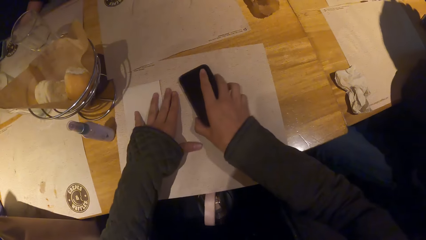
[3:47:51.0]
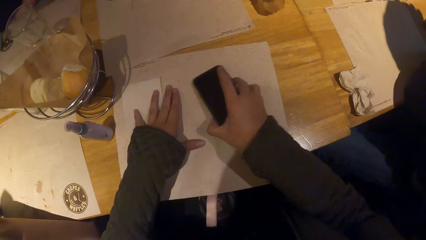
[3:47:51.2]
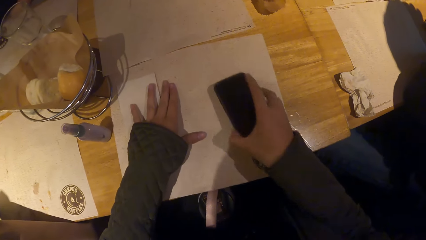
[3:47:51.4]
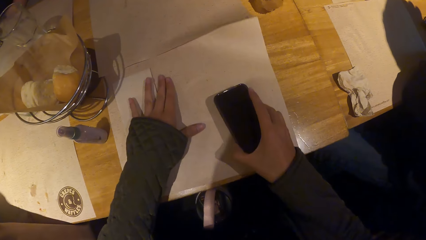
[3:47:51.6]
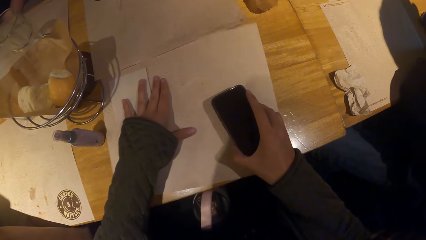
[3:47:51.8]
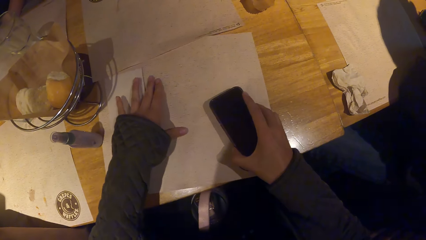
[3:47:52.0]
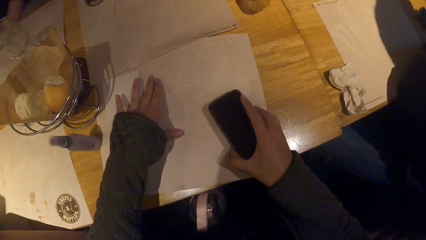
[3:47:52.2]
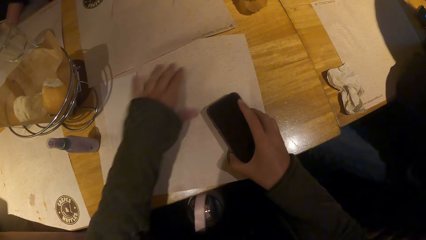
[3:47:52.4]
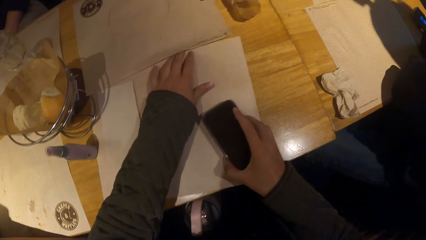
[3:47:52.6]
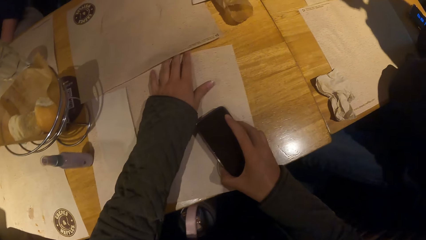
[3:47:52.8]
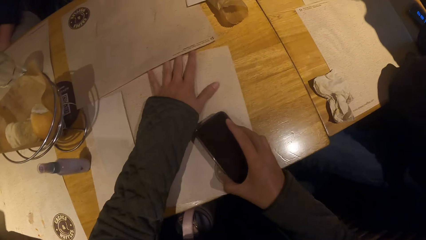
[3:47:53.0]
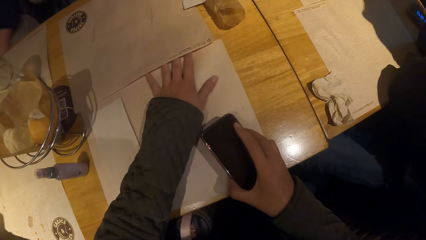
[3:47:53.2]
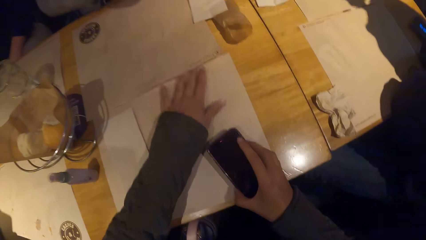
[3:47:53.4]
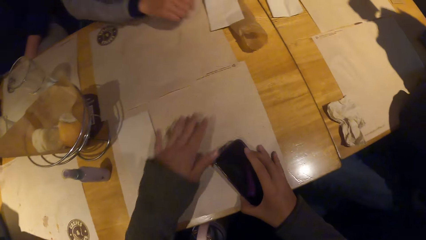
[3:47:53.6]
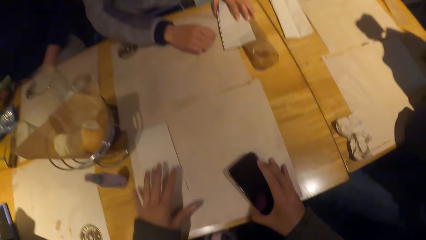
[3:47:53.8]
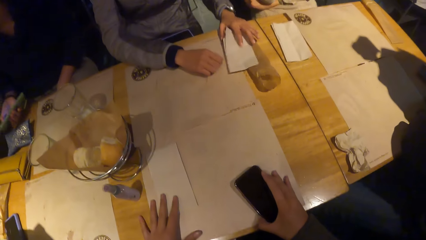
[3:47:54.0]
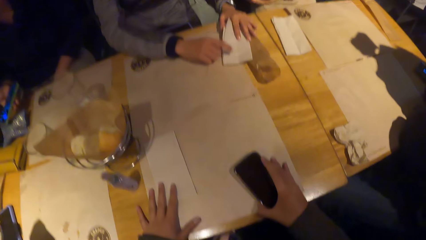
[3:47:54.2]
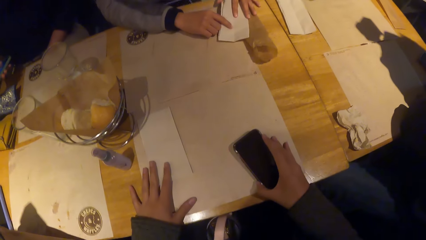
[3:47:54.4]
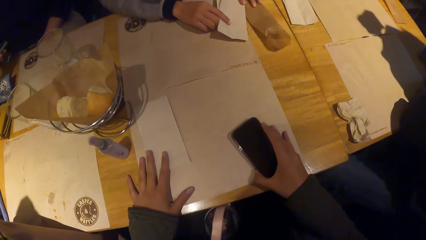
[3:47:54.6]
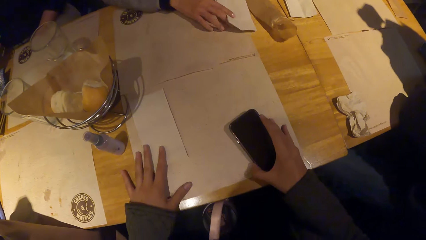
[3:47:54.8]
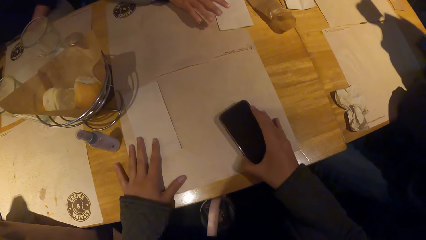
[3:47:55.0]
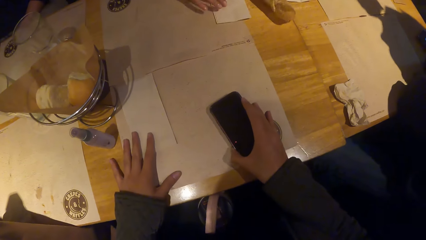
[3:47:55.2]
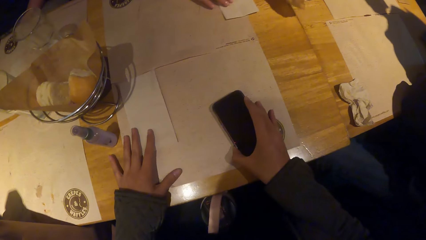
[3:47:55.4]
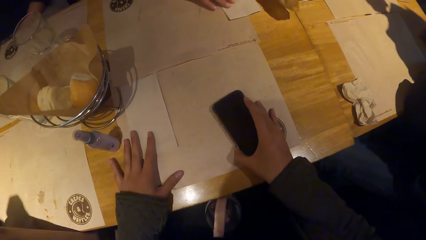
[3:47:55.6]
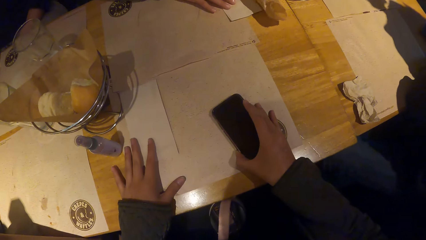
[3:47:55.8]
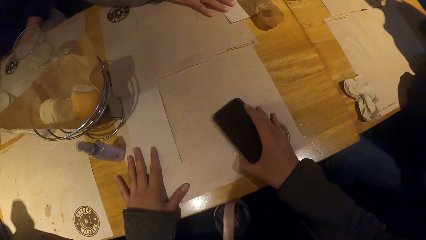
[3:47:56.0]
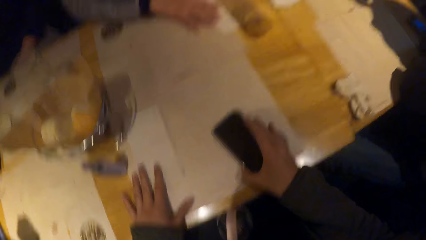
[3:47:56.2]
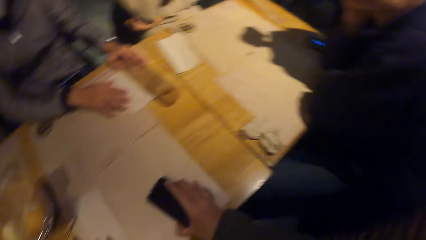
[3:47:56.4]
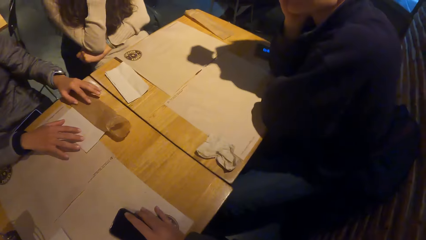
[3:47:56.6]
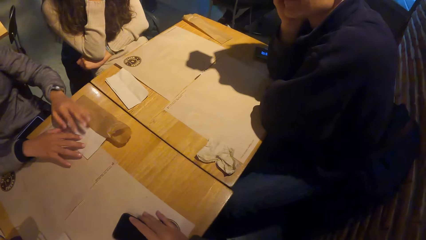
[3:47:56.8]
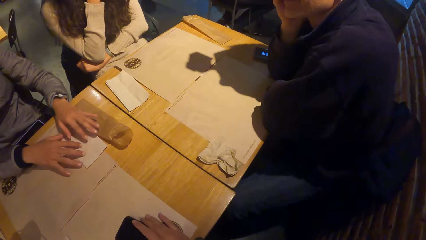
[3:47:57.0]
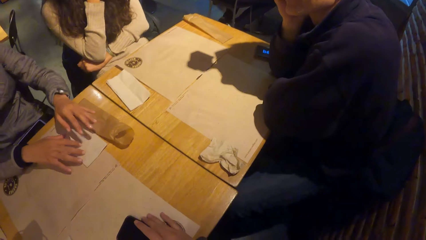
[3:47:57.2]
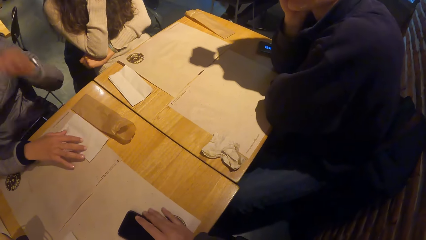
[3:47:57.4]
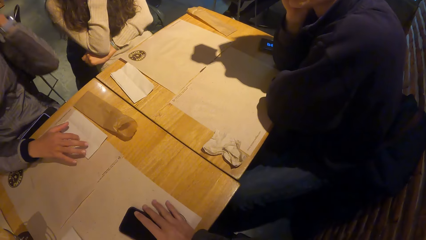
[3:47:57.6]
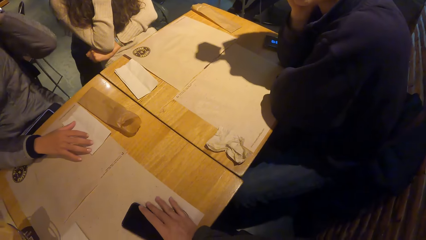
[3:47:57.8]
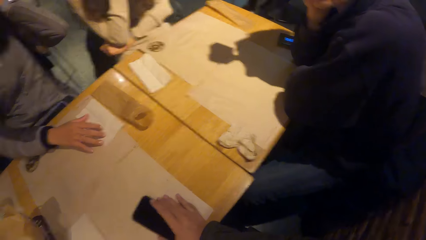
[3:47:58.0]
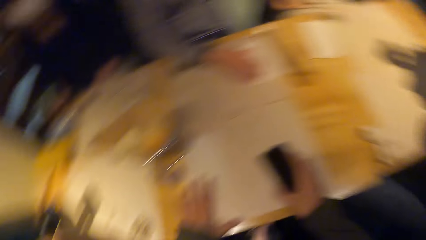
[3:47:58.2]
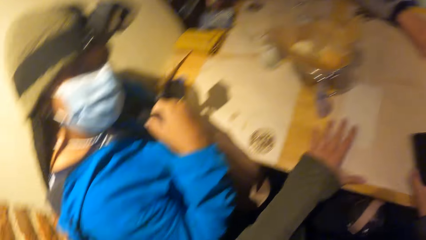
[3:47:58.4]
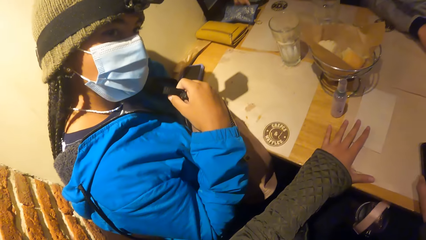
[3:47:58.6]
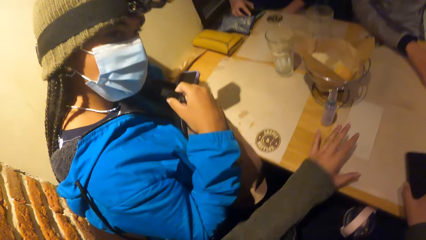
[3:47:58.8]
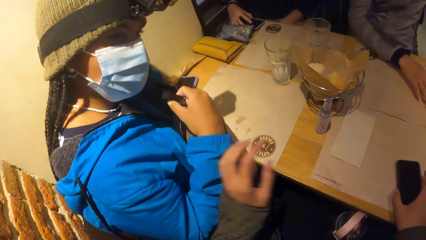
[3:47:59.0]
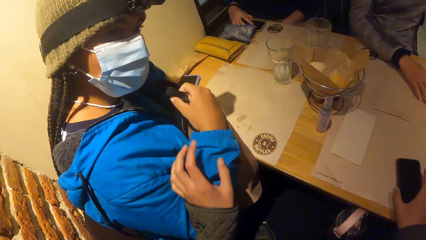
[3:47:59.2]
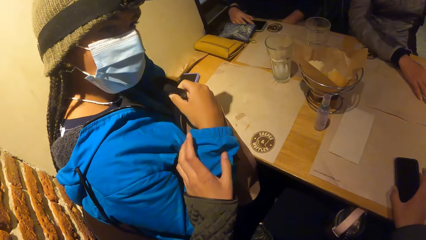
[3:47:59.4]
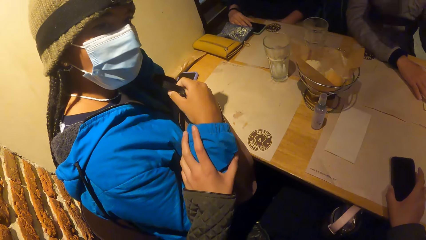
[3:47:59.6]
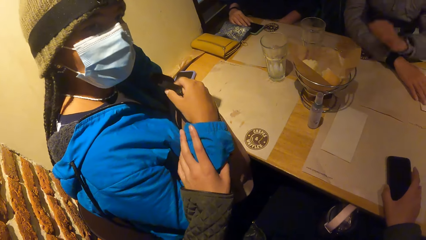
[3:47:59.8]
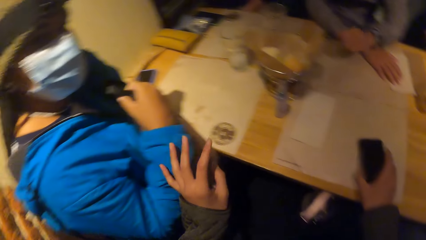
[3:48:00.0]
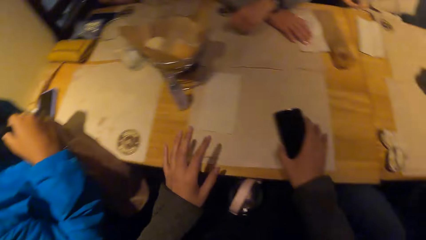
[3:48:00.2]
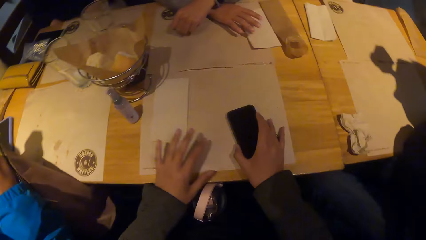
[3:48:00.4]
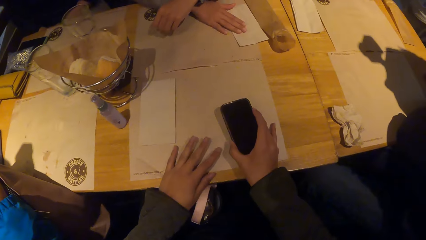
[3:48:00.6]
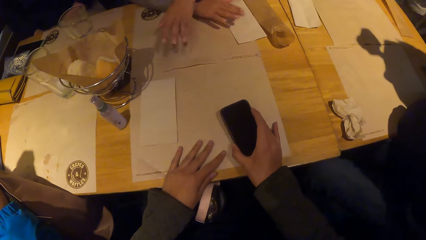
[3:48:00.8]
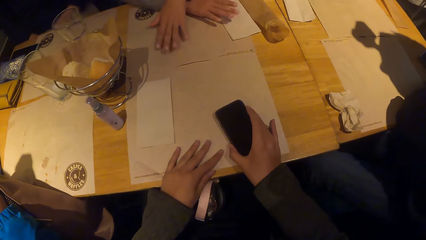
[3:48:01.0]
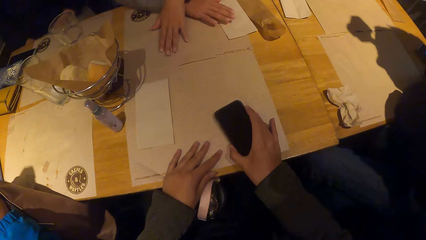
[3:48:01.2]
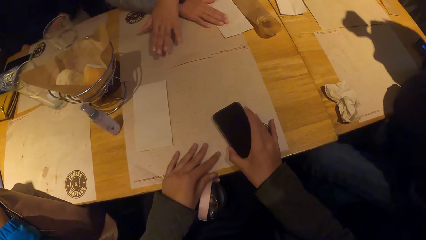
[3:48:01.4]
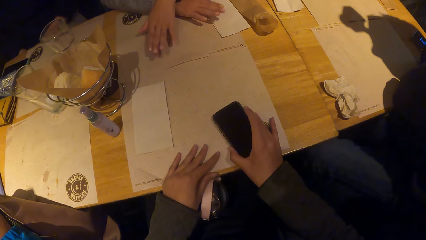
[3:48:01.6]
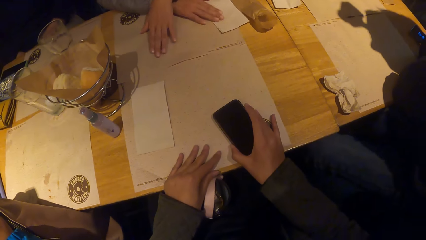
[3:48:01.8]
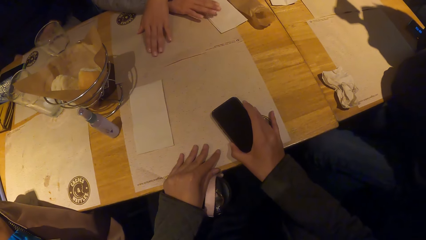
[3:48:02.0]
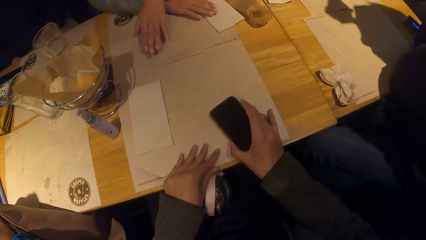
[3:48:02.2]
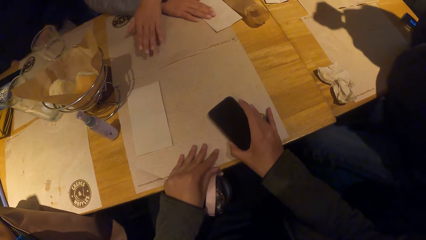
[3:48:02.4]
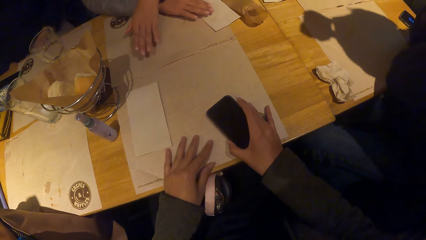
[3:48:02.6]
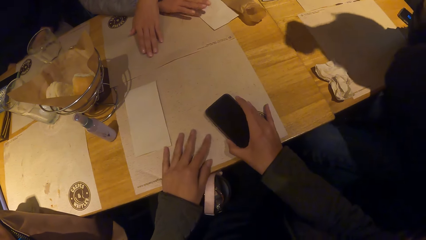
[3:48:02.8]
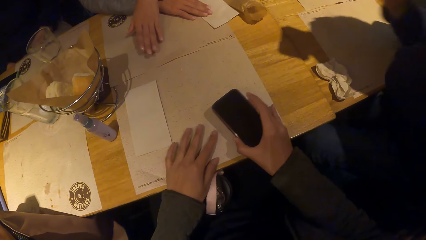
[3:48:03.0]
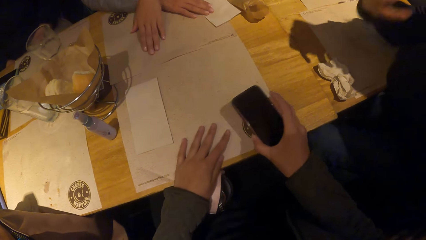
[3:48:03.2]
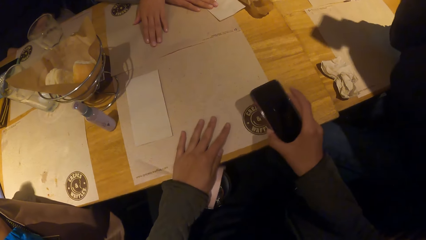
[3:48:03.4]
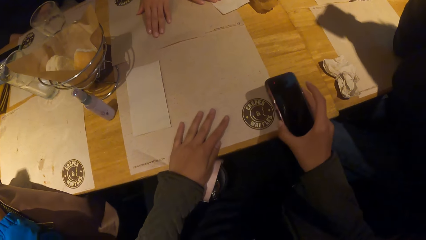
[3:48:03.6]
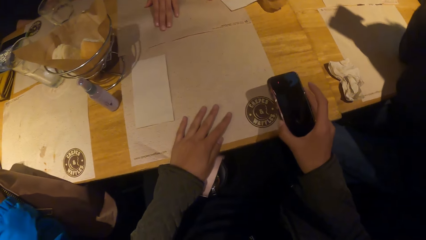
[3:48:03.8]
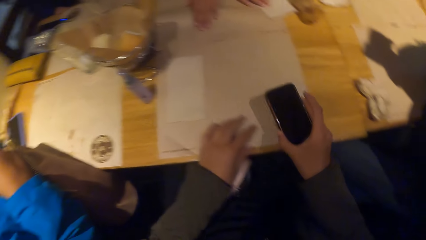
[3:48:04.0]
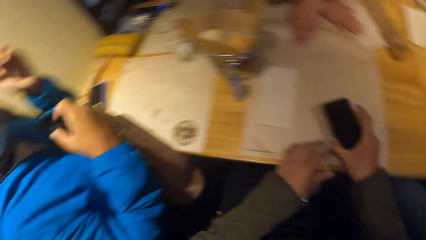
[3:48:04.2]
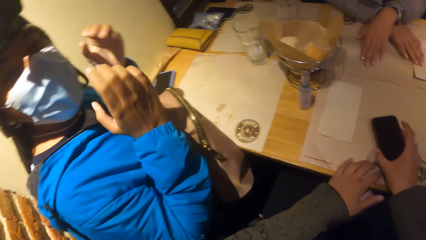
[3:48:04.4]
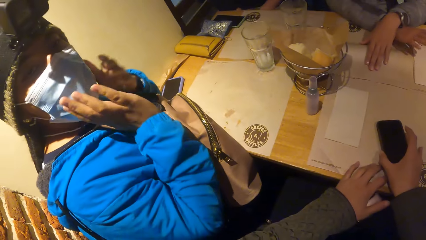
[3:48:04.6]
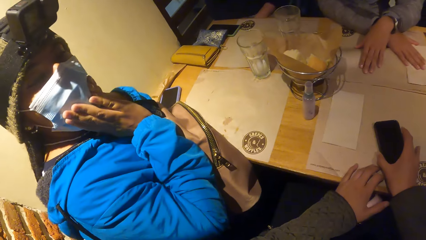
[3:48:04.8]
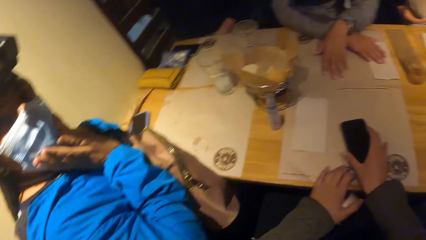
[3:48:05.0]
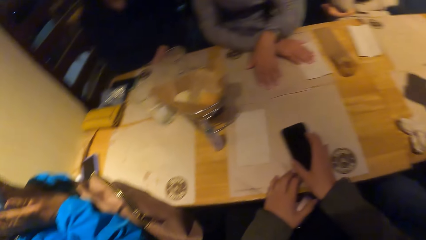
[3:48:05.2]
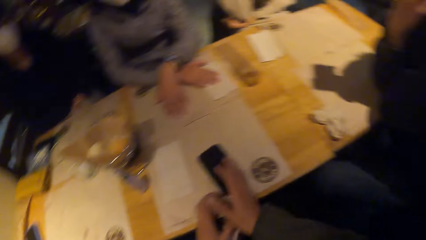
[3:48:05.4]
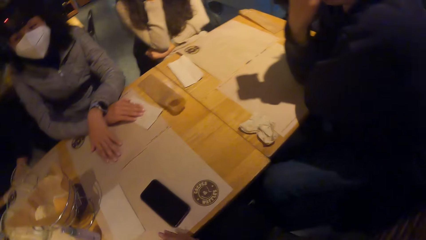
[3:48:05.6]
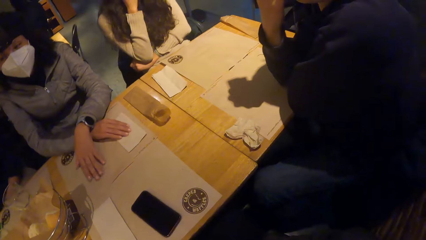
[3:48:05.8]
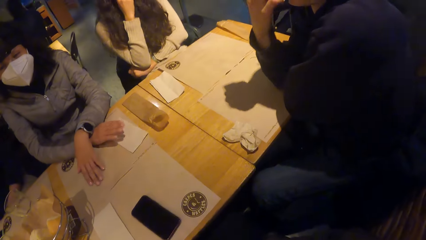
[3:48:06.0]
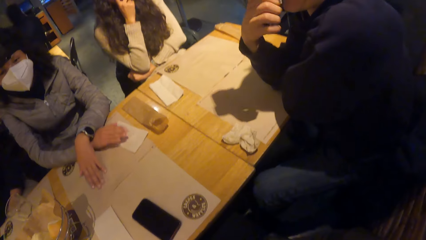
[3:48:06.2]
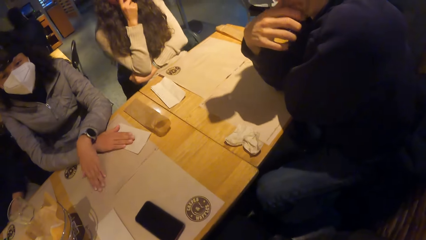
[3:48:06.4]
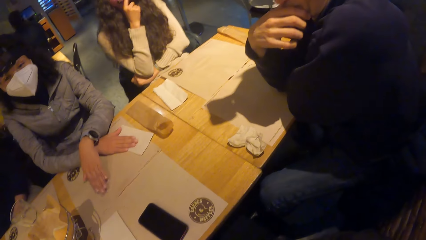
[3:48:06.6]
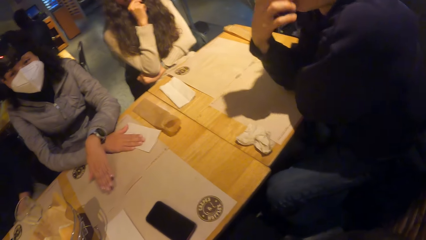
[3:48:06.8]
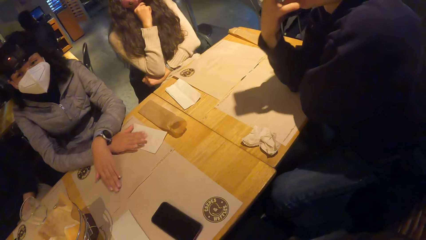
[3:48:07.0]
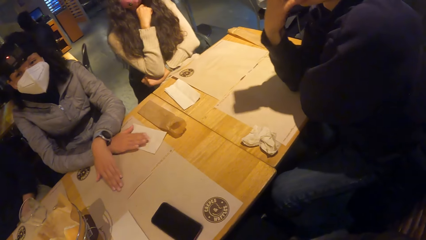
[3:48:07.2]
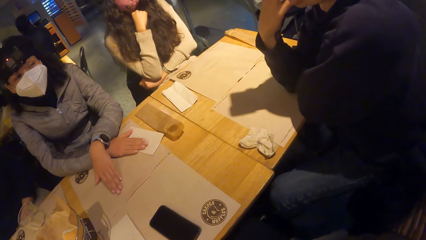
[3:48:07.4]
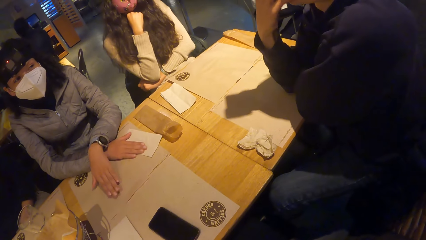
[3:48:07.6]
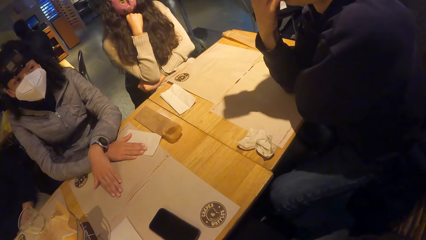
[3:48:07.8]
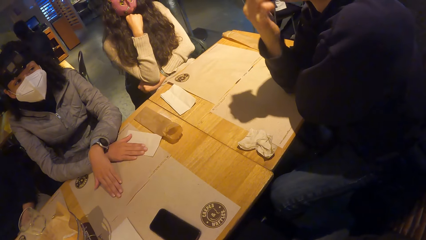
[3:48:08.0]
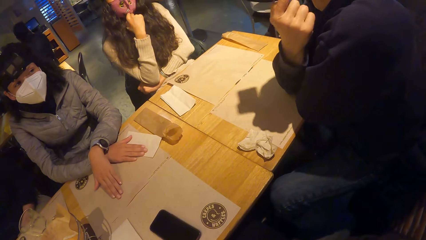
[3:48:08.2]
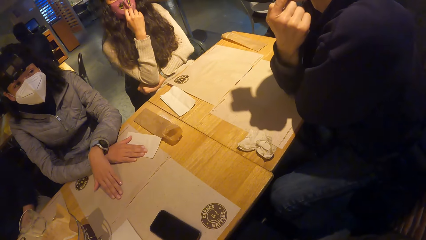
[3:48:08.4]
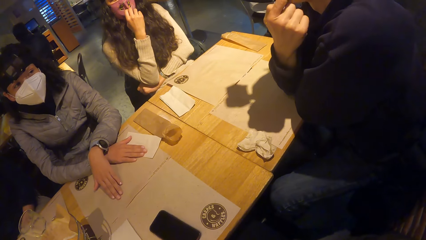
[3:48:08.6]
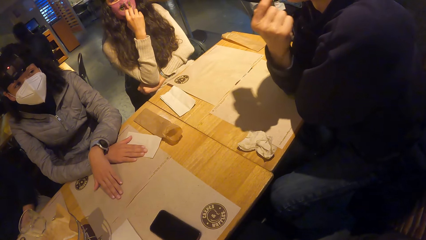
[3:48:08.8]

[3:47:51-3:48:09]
The camera wearer lifts the phone from the table mat with her right hand. She adjusts the table mat with her left hand. She moves the paper. She adjusts the table mat with both hands. A woman adjusts a napkin on the table mat with both hands. The woman adjusts a paper pack on the napkin on the table with her left hand. The camera wearer places the phone in her right hand on the table mat. She touches another woman with her left hand. She lifts the phone in her right hand from the table mat. The first woman hits the table mat with both hands. The camera wearer adjusts the table mat with her left hand. She moves the paper. She places the phone in her right hand on the table mat. The other woman touches the nose mask on her face with both hands. The first woman hits the table.
